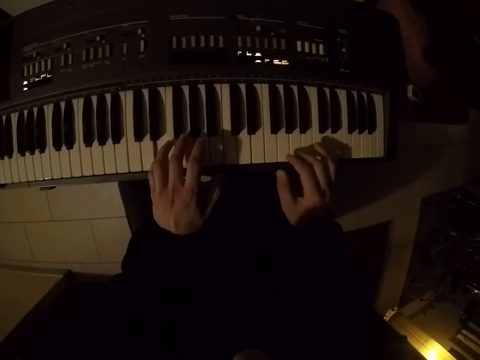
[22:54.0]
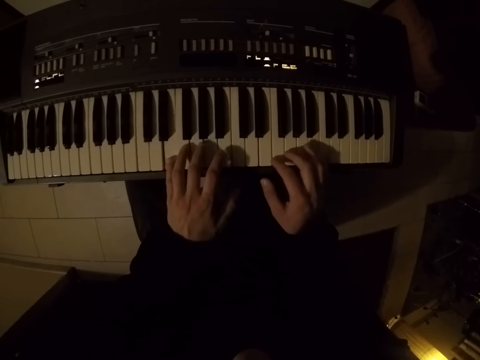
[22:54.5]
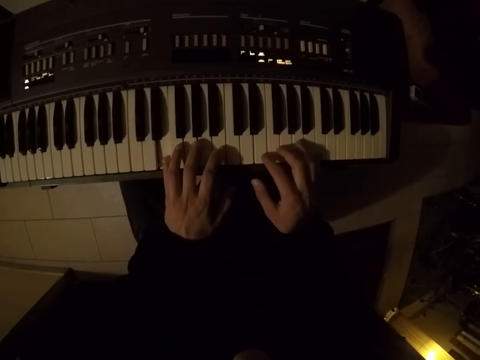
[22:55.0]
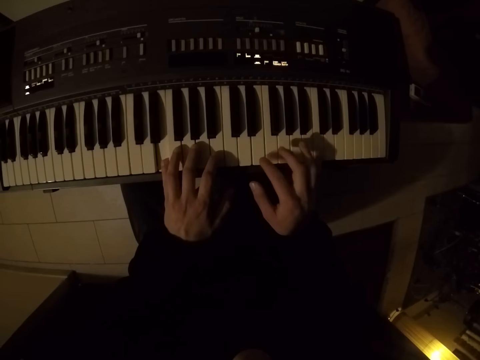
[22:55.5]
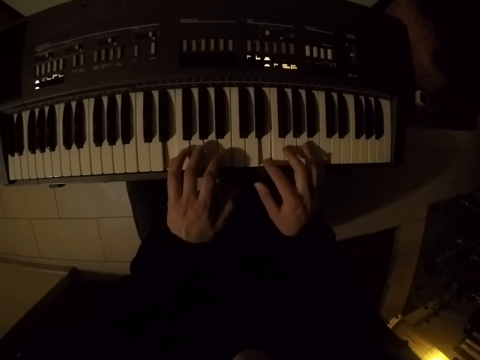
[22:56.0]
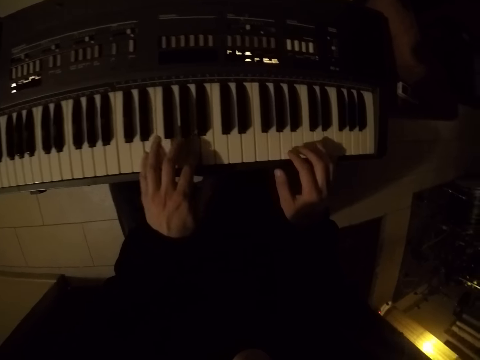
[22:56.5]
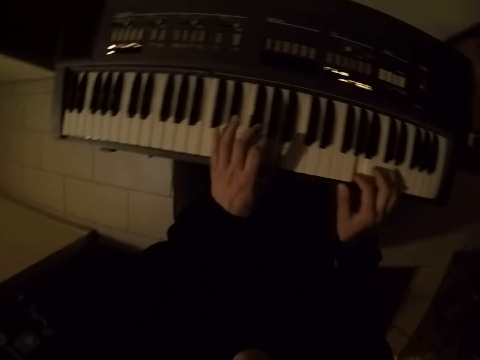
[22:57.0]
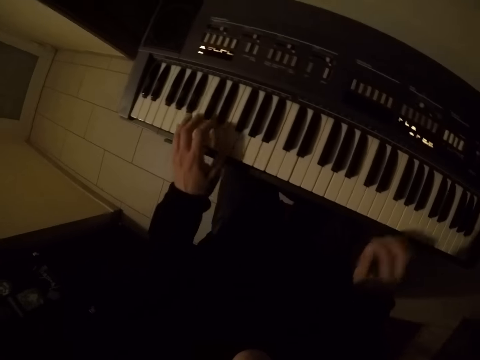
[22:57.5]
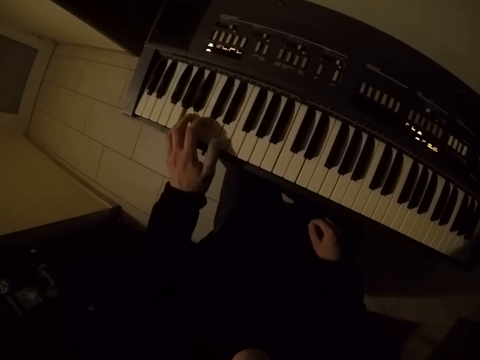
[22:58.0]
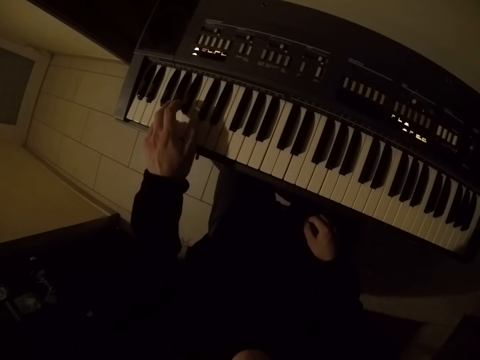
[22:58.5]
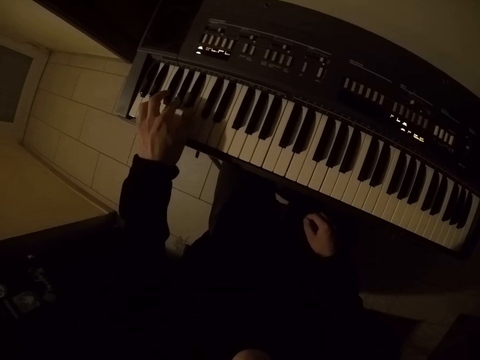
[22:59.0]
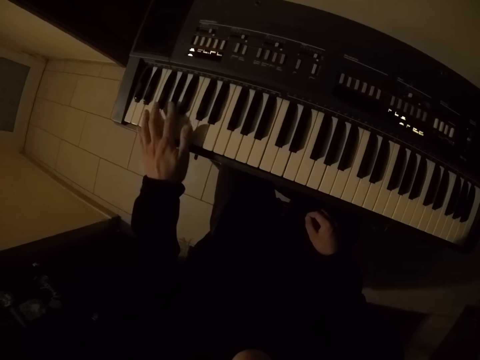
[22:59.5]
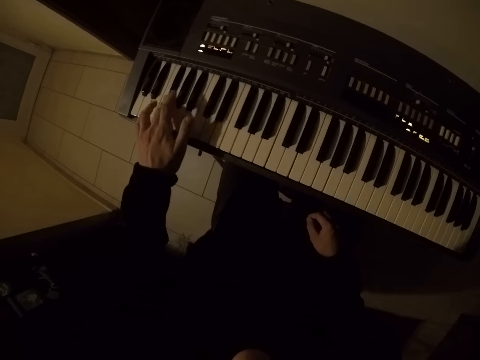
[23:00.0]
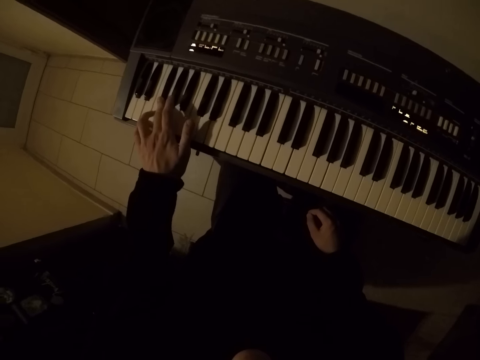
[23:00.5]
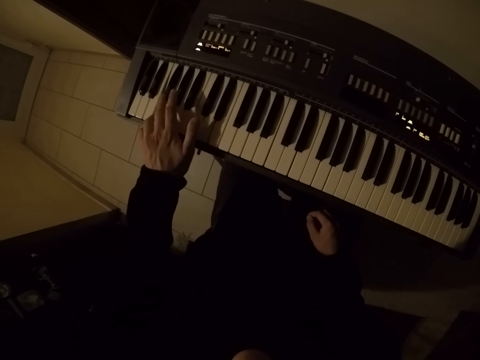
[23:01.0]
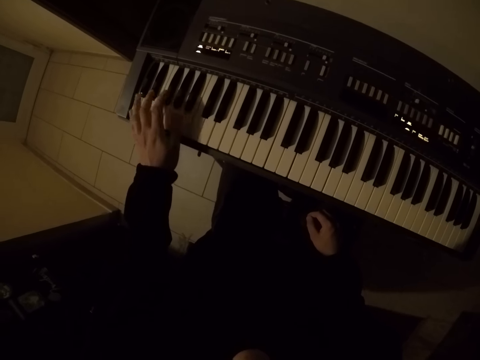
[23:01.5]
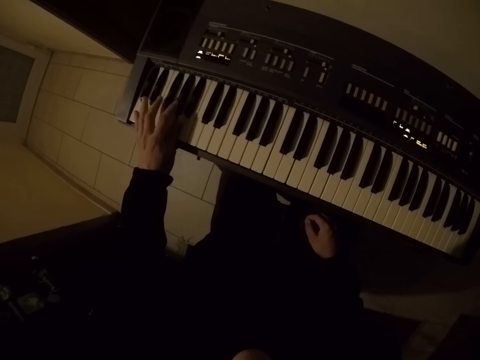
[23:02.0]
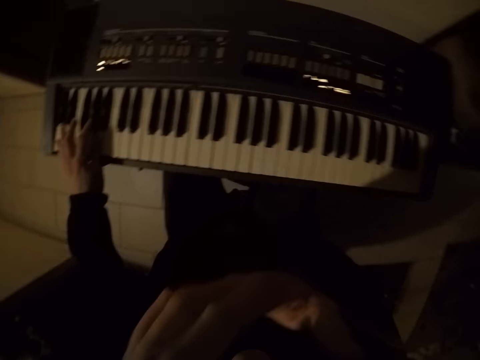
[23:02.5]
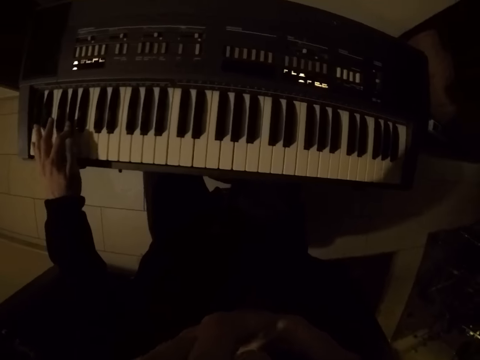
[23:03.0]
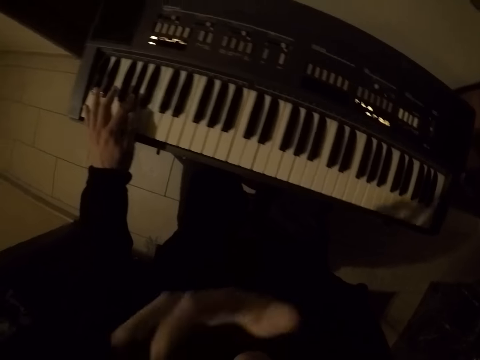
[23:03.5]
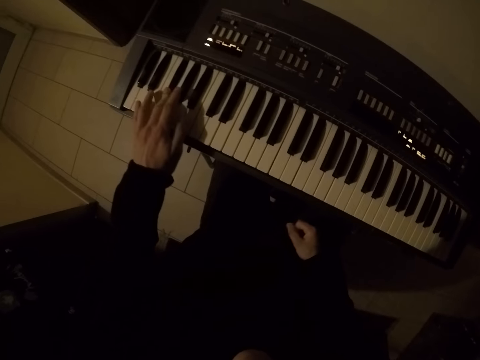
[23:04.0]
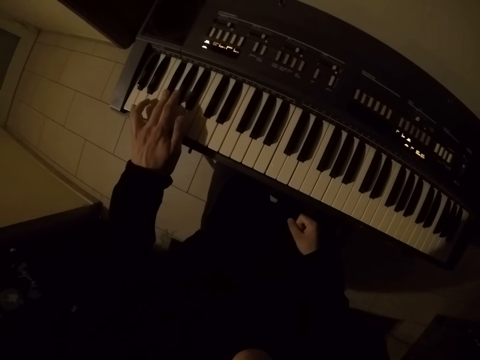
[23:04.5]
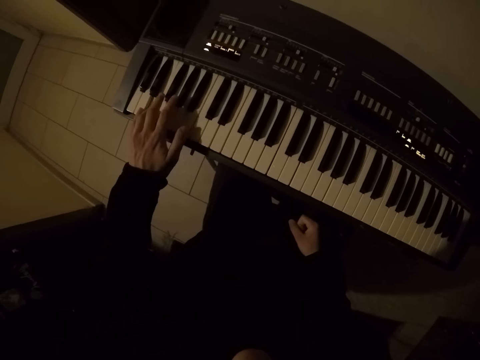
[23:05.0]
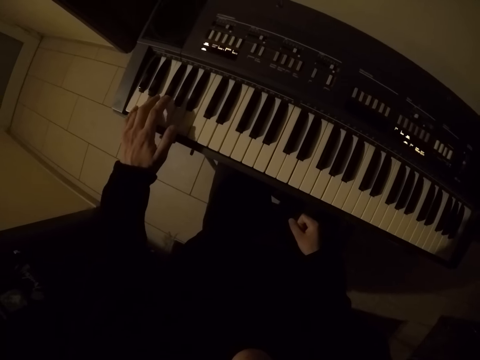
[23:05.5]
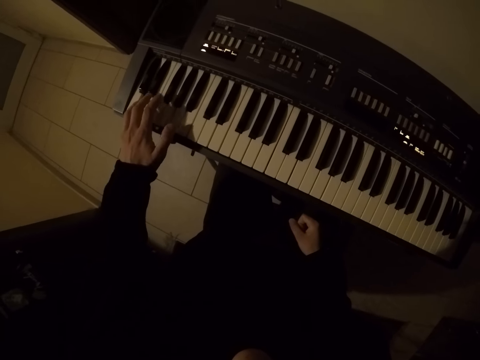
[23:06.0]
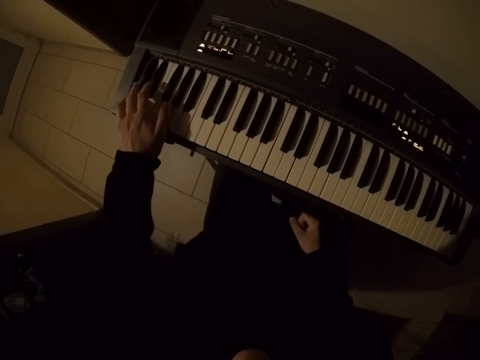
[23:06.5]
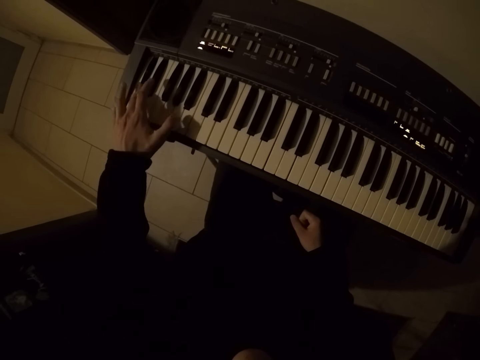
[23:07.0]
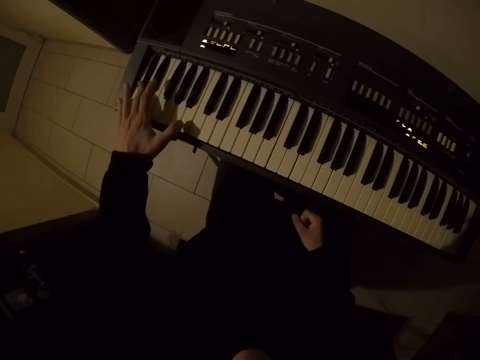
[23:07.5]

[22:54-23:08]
The camera wearer drops his right hand on his right leg. He plays the keyboard with his left hand. He scratches his eyes with his right hand. He drops his right hand on his right leg. He plays the keyboard with his left hand.

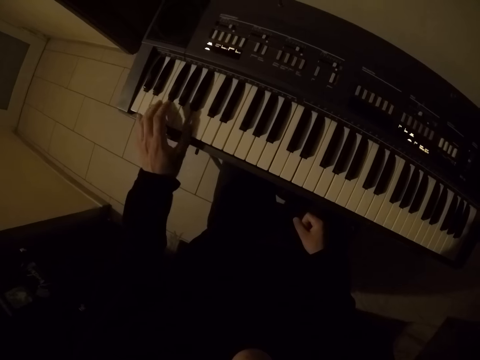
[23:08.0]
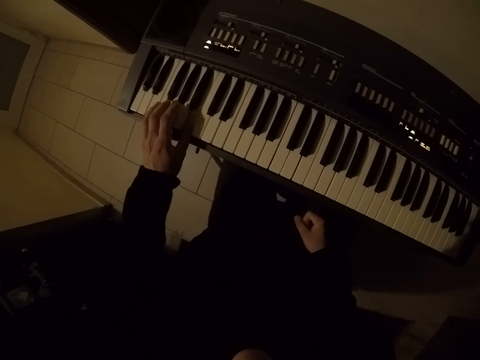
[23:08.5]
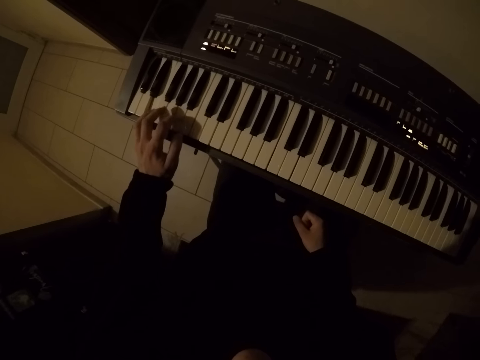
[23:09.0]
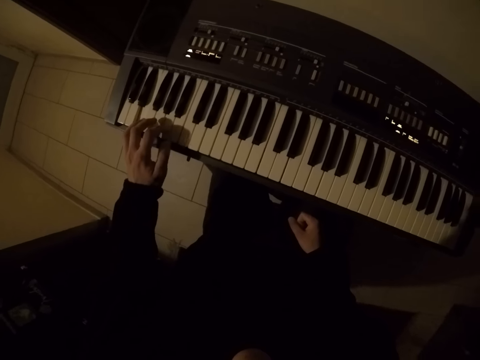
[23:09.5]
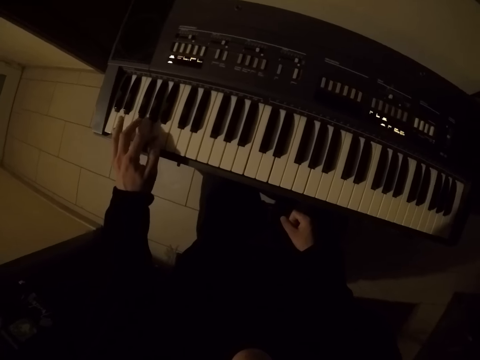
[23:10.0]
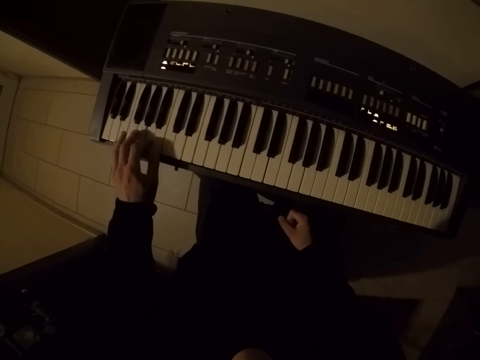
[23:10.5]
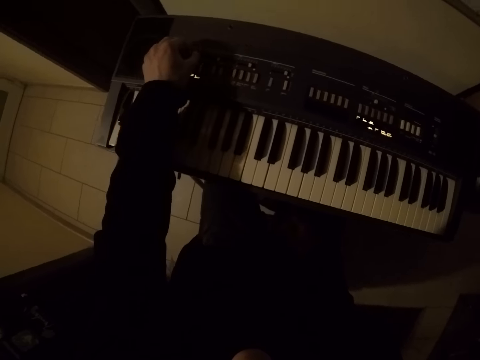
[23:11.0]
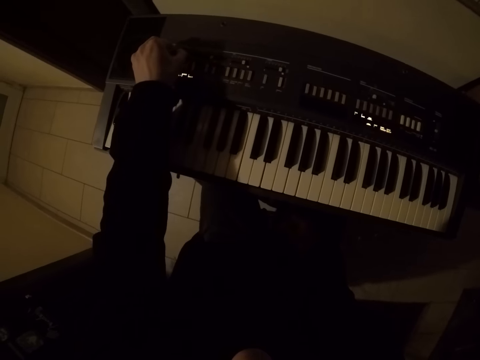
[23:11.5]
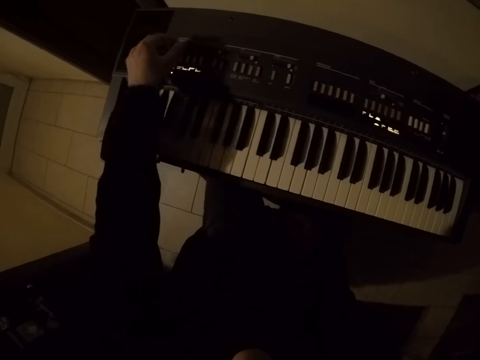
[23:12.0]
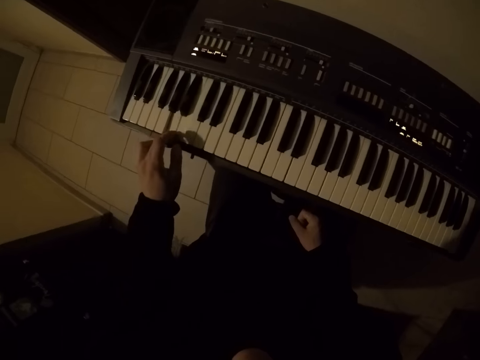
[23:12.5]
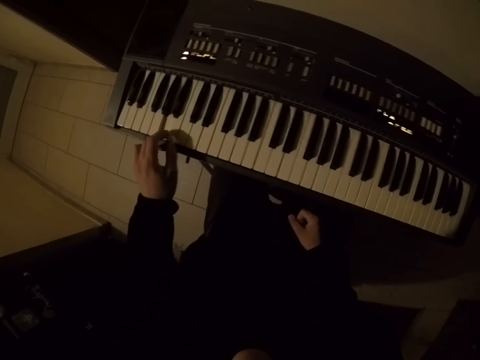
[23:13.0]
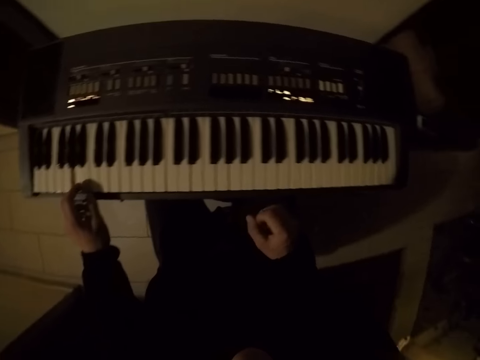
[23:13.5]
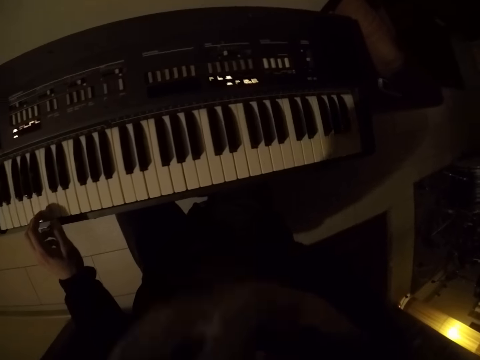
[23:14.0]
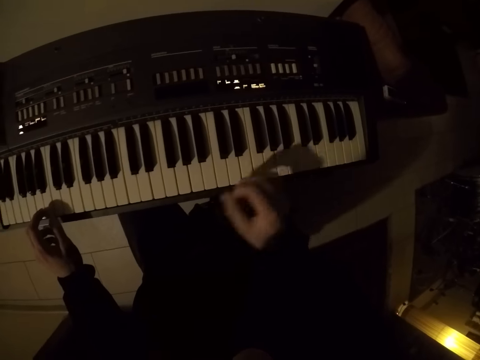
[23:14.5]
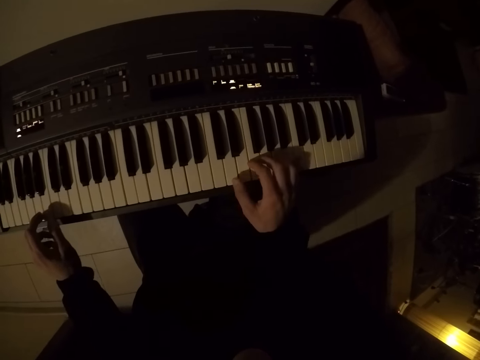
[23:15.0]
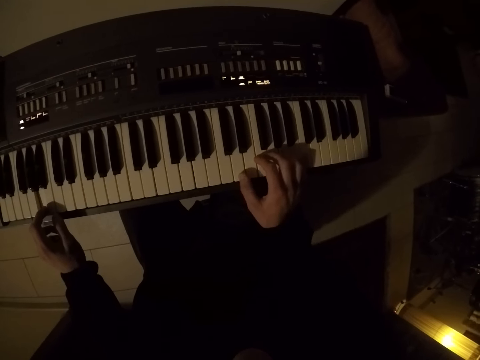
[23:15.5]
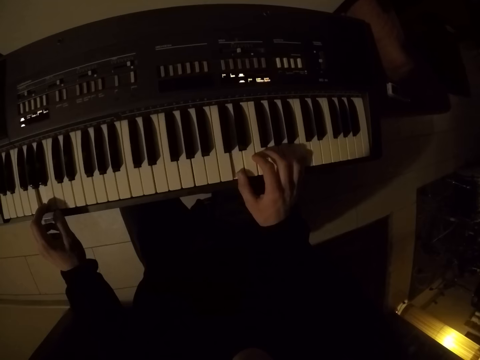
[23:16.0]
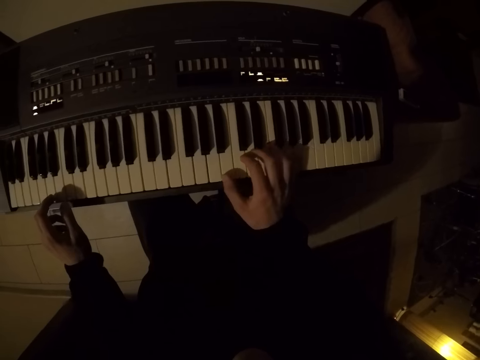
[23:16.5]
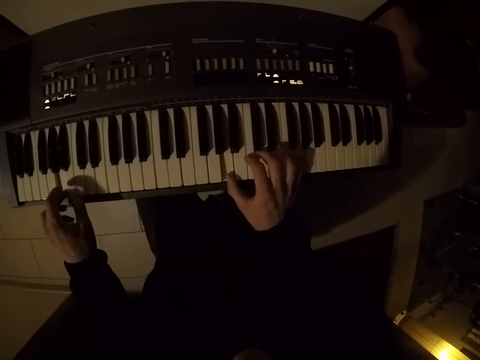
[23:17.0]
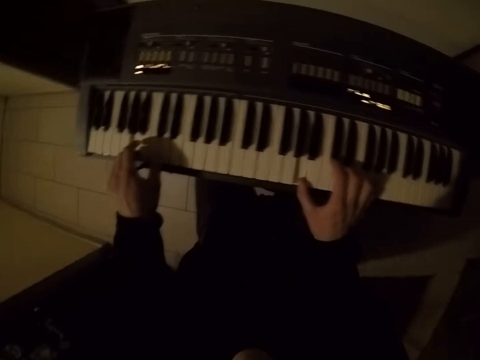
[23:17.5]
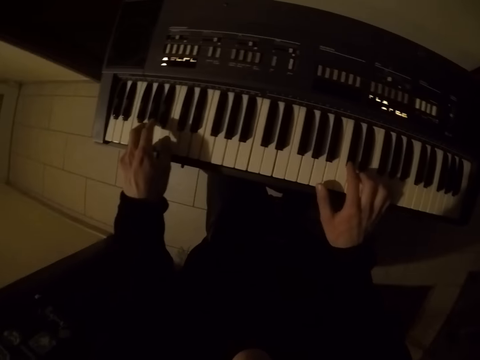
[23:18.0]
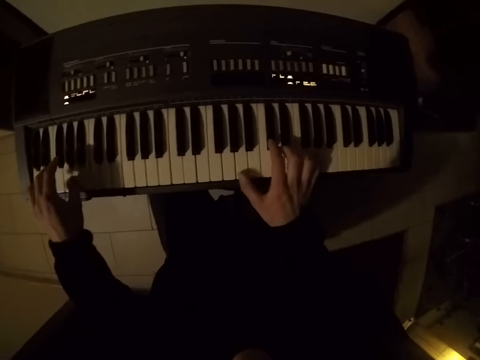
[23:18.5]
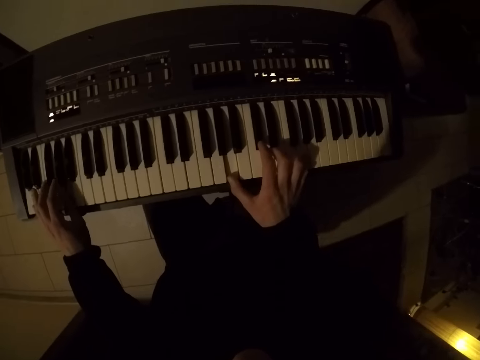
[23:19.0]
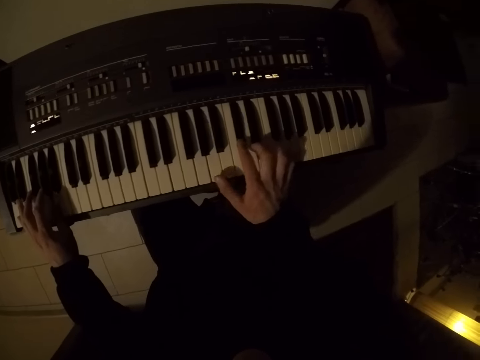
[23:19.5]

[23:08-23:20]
The camera wearer adjusts the volume of the keyboard with his left hand. He plays the keyboard with his left hand. He scratches his eyes with his right hand. He plays the keyboard with both hands.
